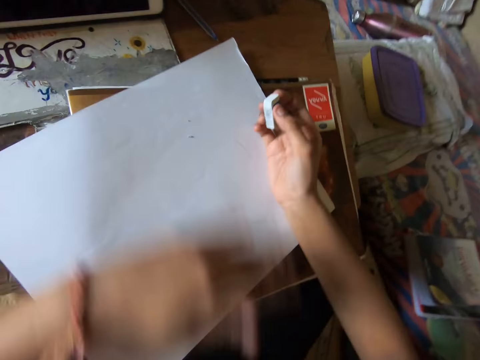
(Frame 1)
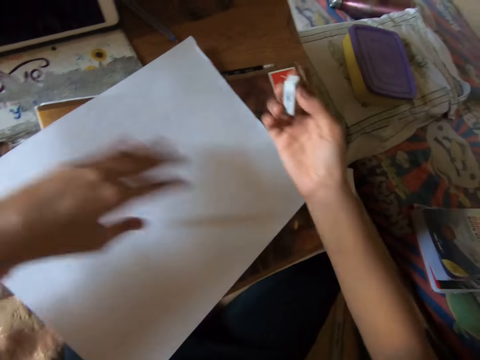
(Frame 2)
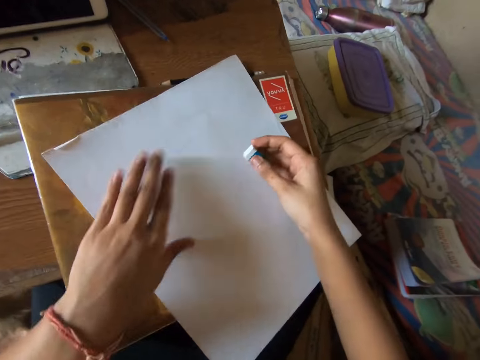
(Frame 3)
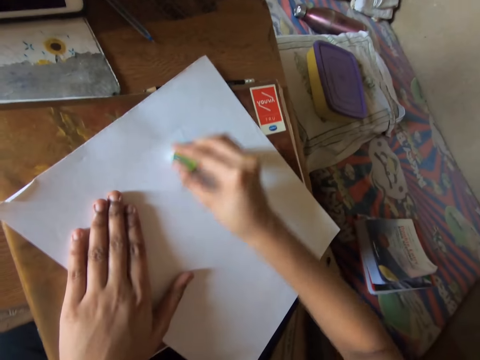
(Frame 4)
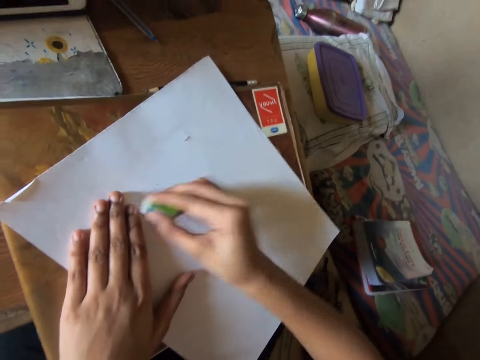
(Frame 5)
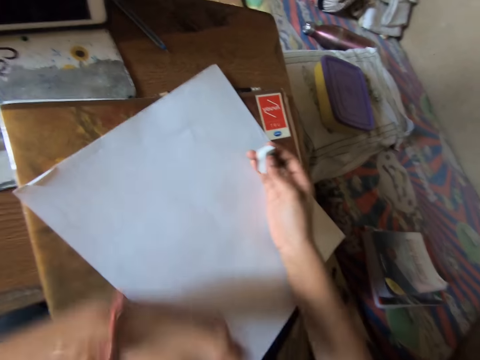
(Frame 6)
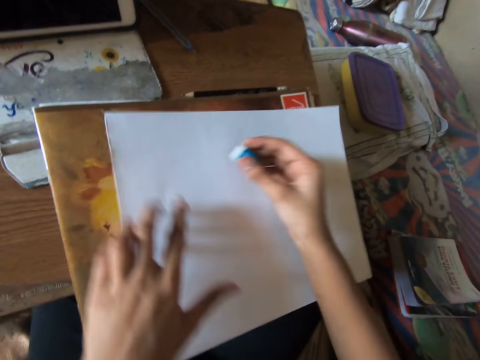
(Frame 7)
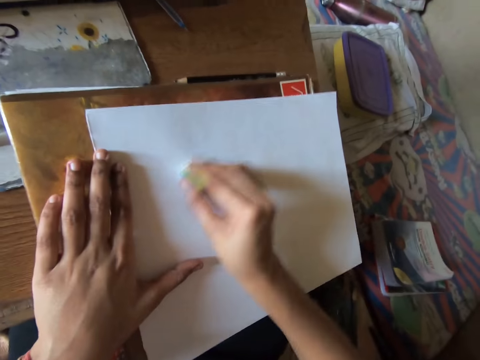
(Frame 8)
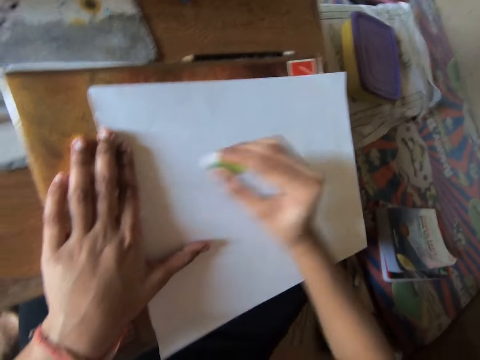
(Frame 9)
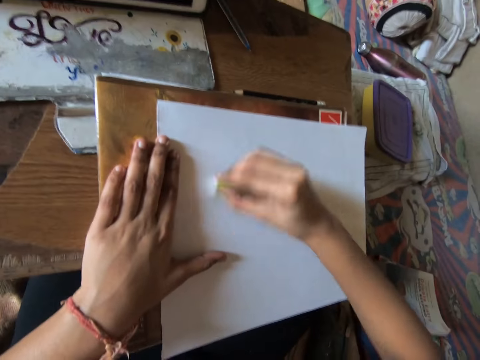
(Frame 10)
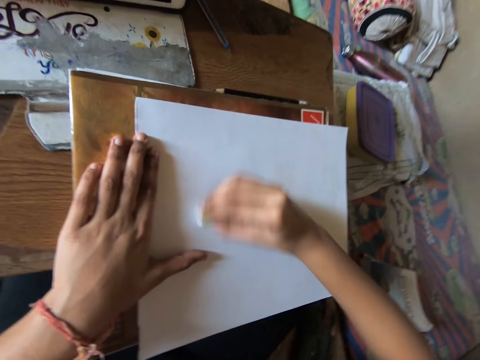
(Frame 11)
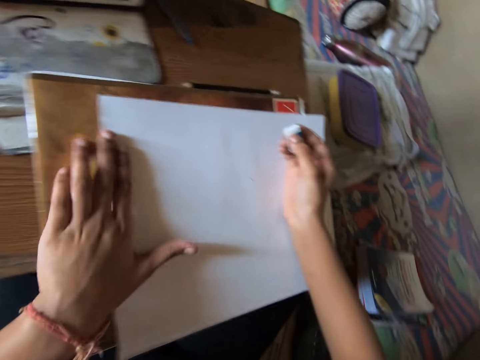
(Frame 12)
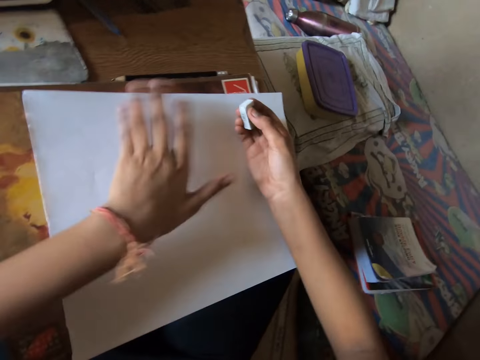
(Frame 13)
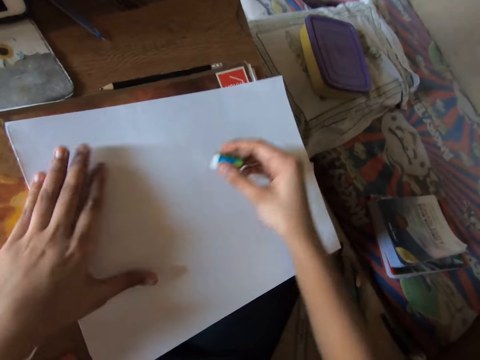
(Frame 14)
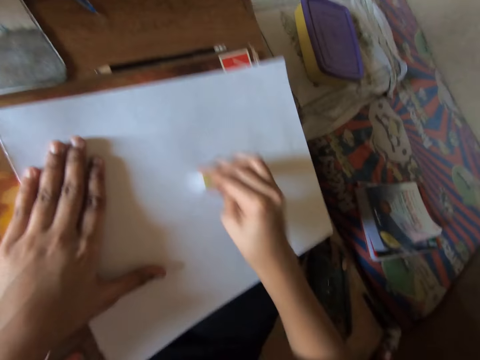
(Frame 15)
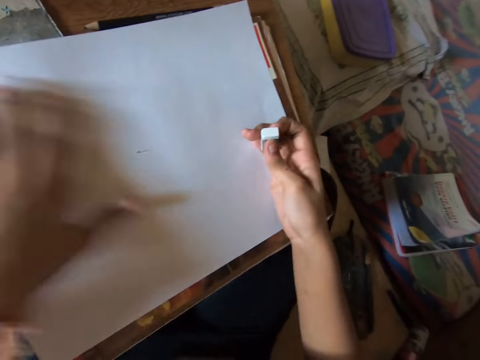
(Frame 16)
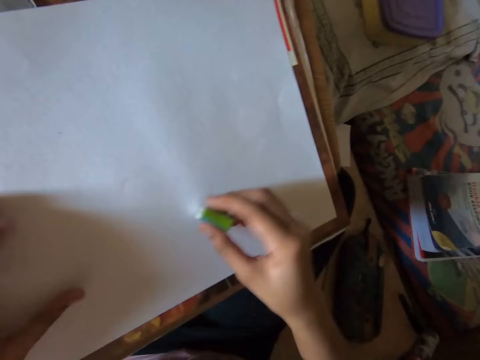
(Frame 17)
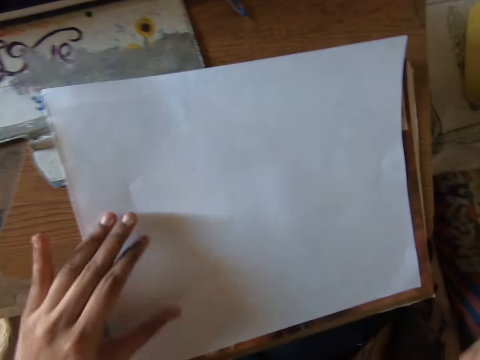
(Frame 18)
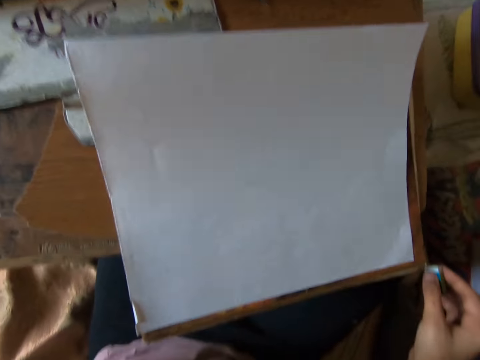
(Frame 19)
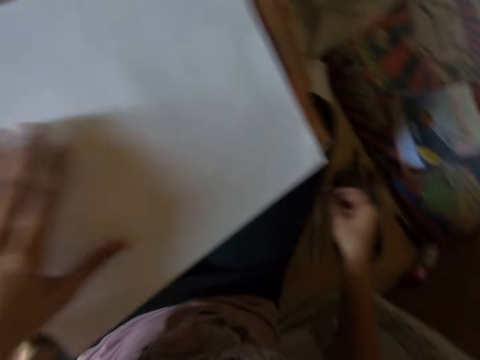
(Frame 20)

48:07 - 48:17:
The camera wearer dusts off the eraser on the paper with his left hand. He adjusts the paper with his left hand. He erases the drawing on the paper with the eraser in his right hand. He dusts off the eraser on the paper with his left hand. He adjusts the paper with his left hand. He erases the drawing on the paper with the eraser in his right hand. He dusts off the eraser on the paper with his left hand. He erases the drawing on the paper with the eraser in his right hand. He adjusts the paper with his left hand. He dusts off the eraser on the paper with his left hand. He erases the drawing on the paper with the eraser in his right hand. He lifts the rubber from the page. He lifts his hand off the page. He holds down the paper with his left hand.

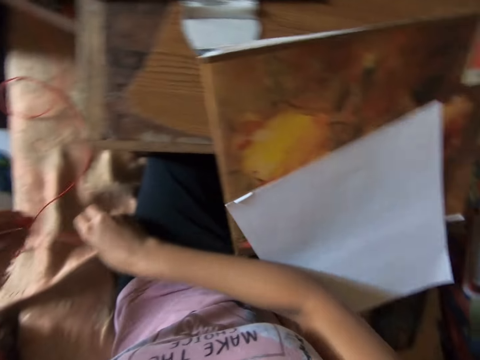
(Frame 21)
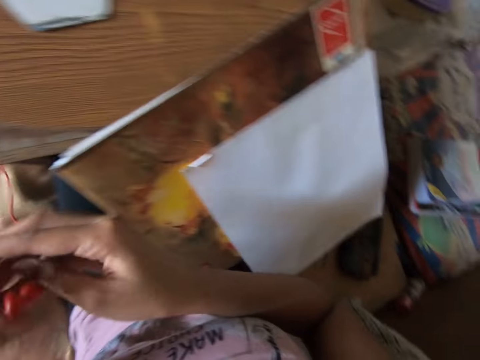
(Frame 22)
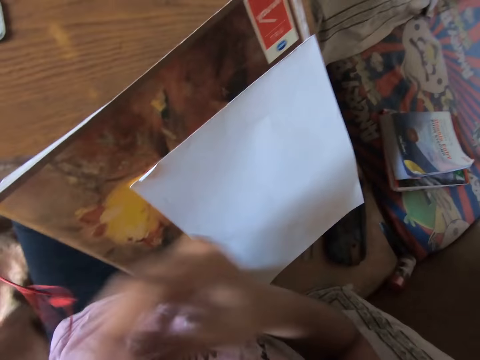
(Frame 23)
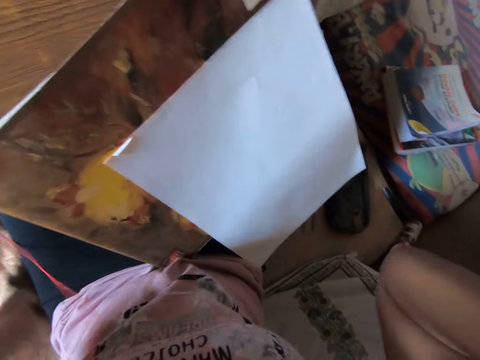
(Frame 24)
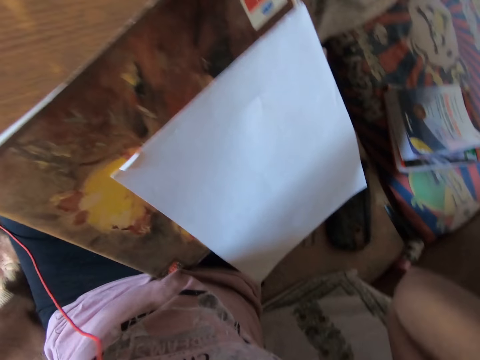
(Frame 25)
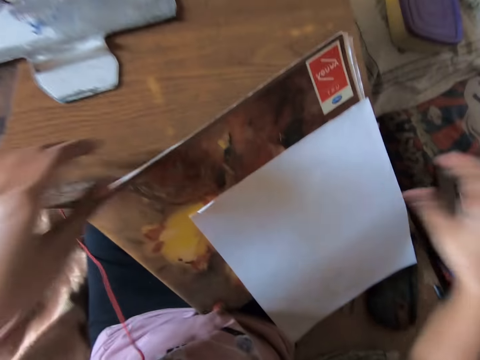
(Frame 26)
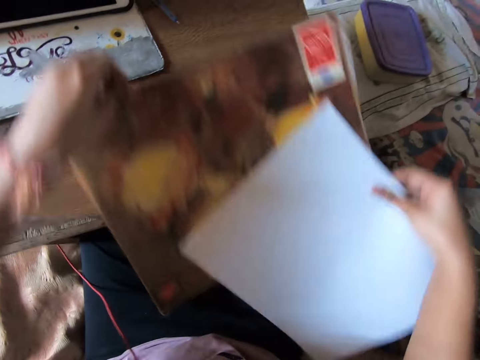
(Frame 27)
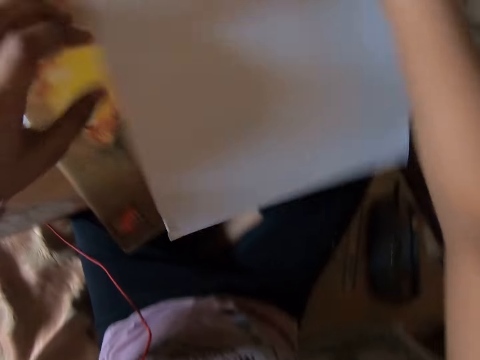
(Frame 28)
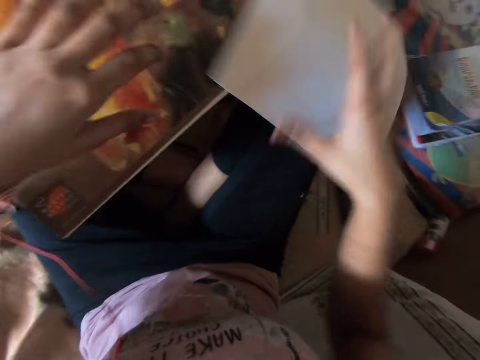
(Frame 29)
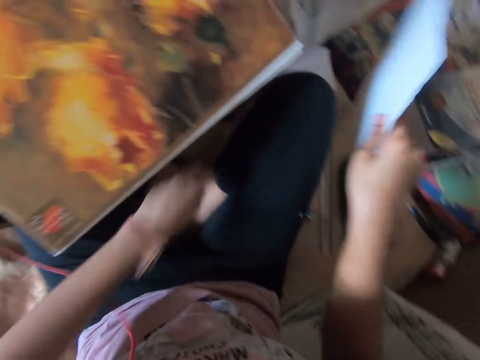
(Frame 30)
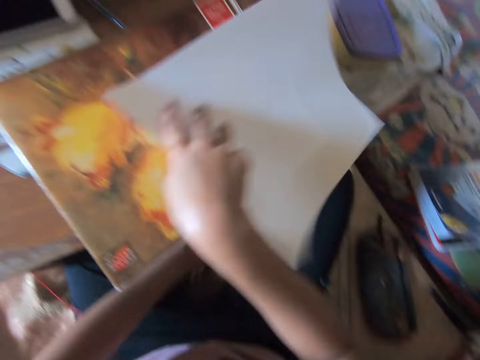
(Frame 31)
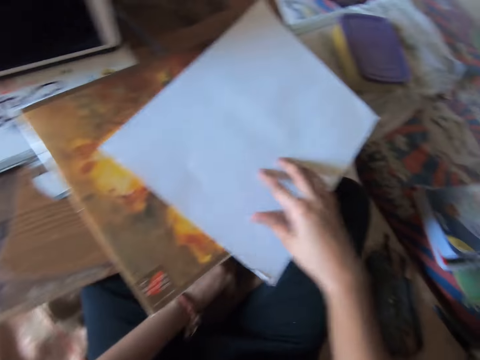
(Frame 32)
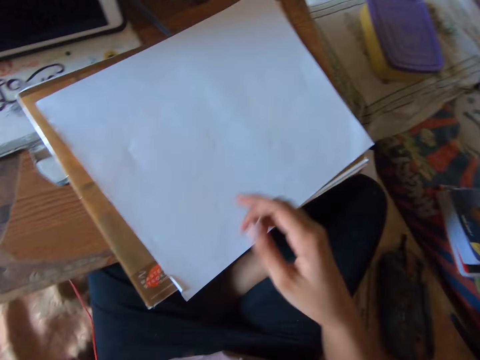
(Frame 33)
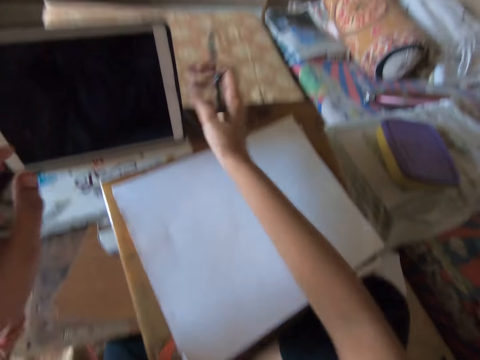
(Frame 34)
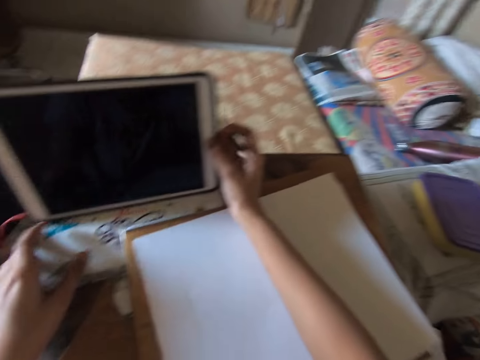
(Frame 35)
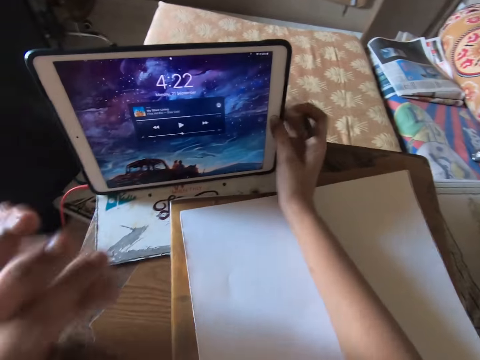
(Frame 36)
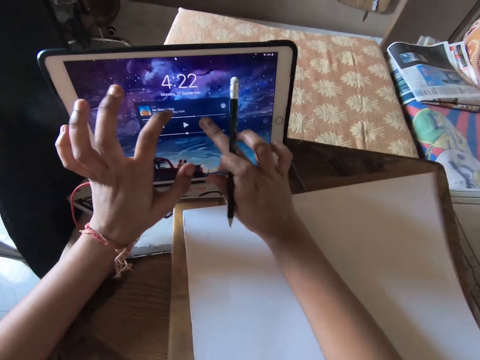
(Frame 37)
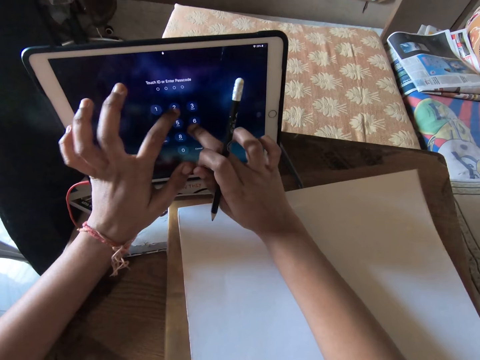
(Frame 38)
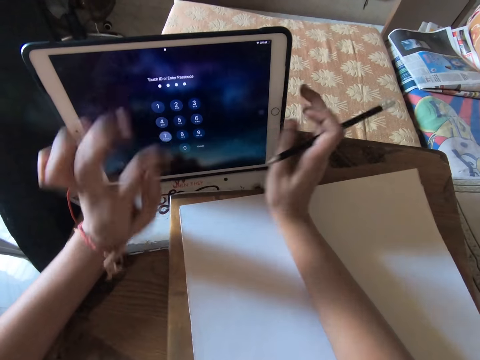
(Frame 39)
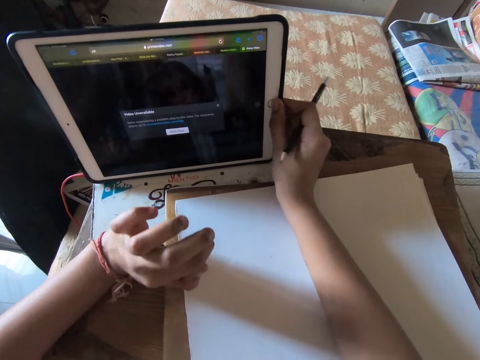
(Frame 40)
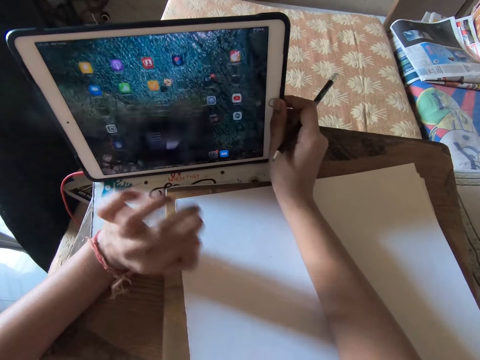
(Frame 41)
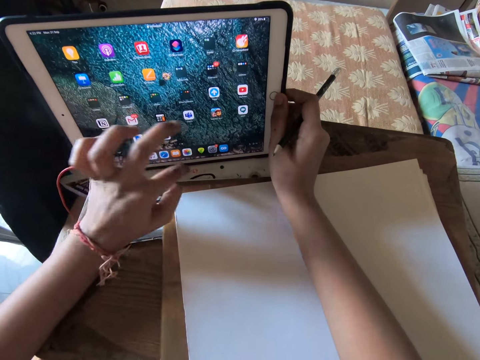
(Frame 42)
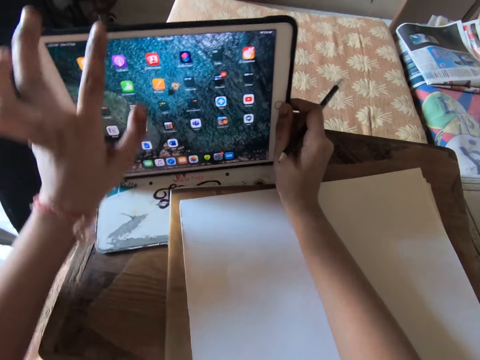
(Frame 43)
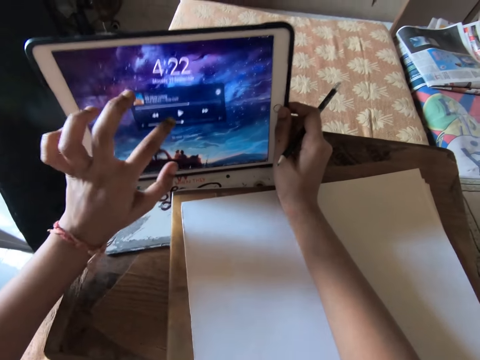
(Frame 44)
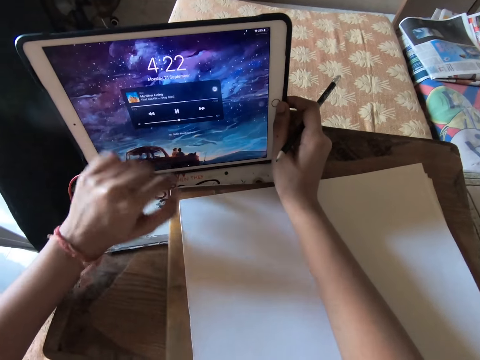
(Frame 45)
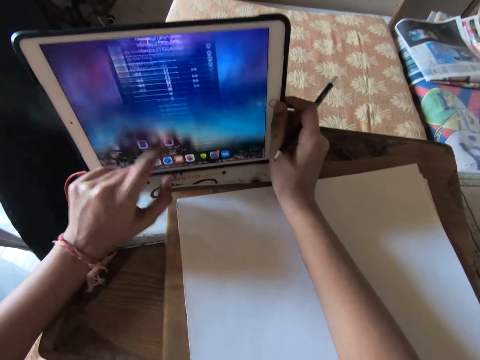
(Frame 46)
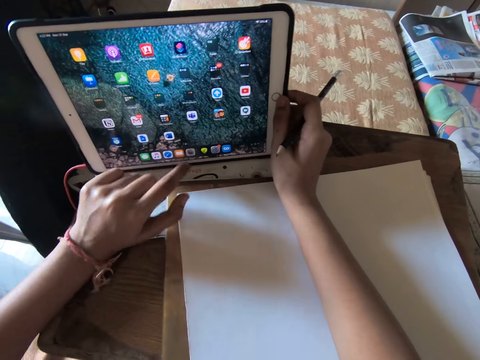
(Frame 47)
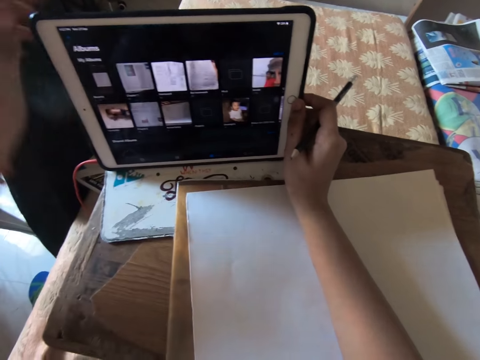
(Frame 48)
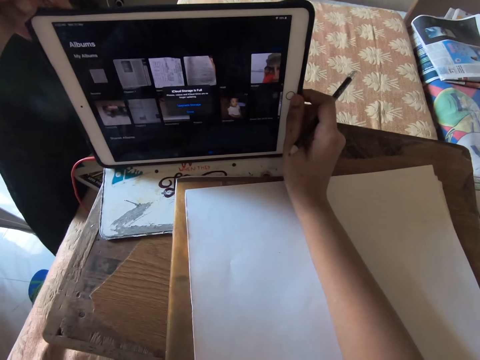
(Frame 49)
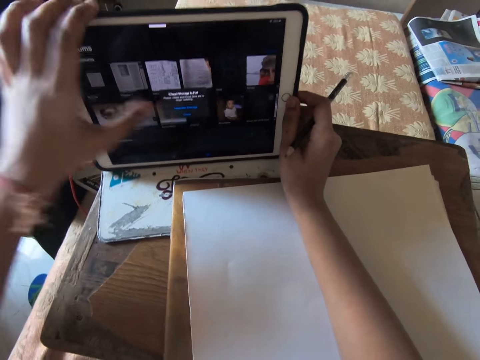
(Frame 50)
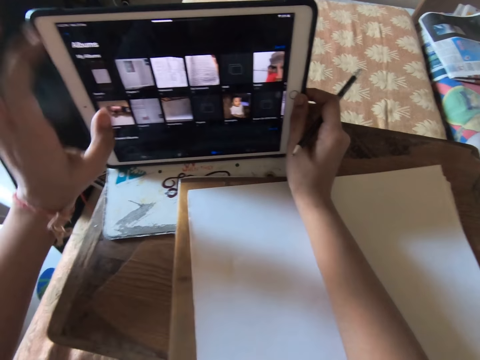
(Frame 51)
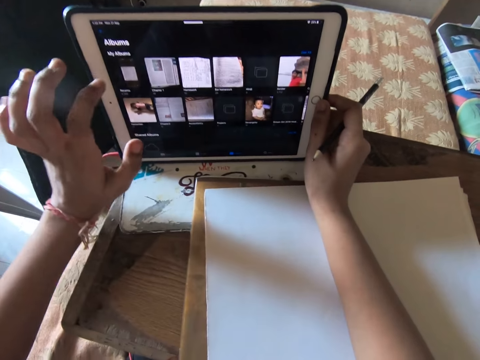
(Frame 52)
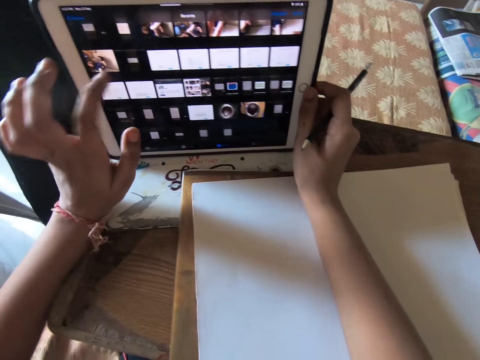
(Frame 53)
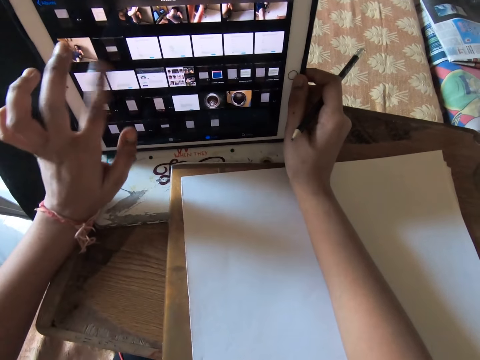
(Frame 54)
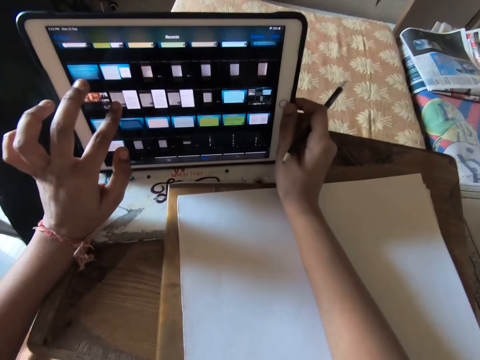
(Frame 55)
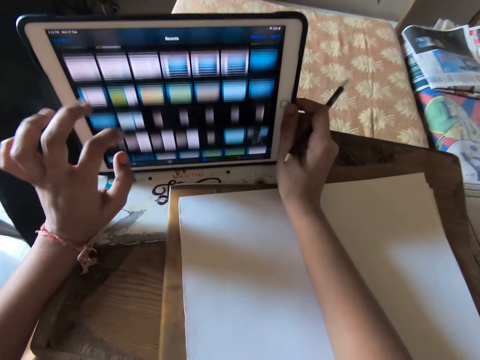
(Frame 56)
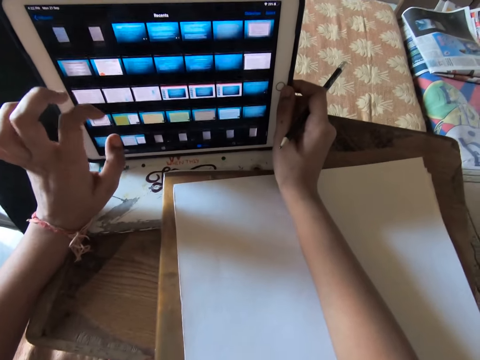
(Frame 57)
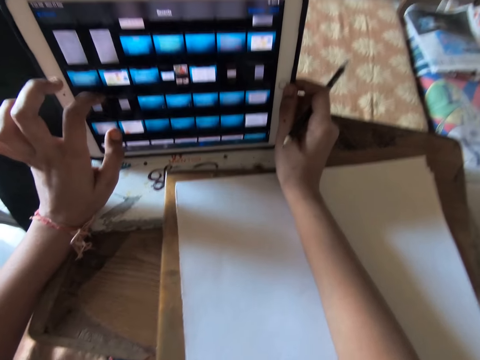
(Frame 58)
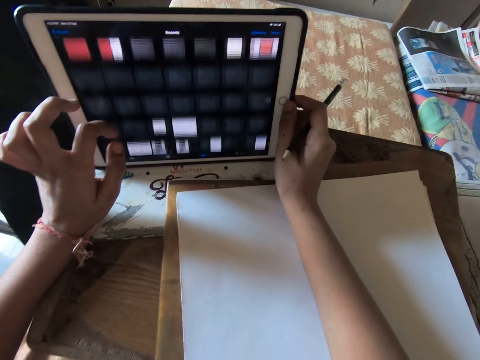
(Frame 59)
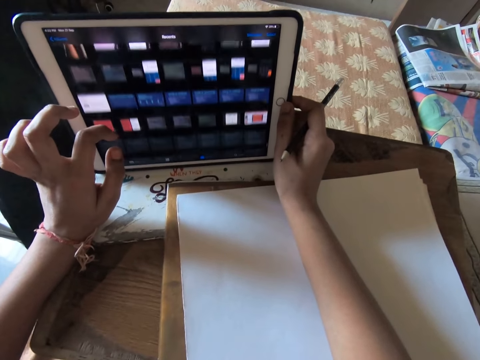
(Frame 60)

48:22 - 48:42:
The camera wearer wears the ear piece. He picks up the drawing book with his left hand. He picks up the paper with his right hand. He drops the drawing book on the desk with his left hand. He drops the paper on the book with his right hand. He picks up the paper with his right hand. He picks up the pencil under the table with his left hand. He drops the paper on the book with his right hand. He moves his hand under the desk. He passes the pencil to his right hand. He turns on the tablet with his right hand. He operates the tablet on the desk. He operates the laptop with both hands.
